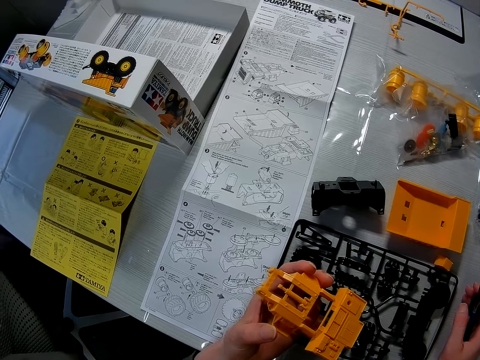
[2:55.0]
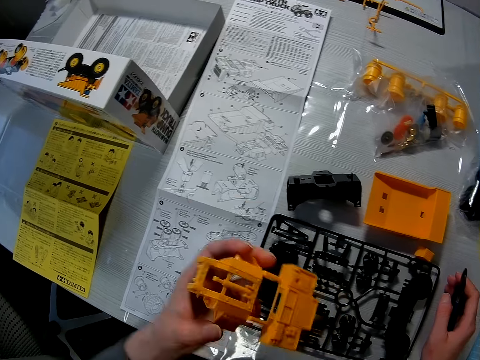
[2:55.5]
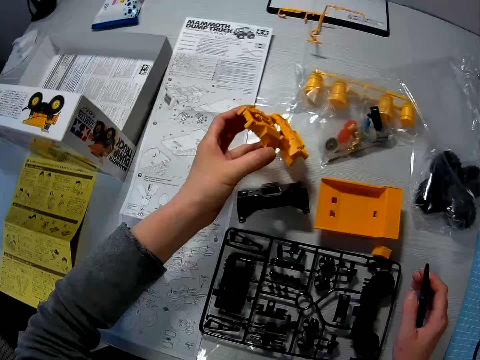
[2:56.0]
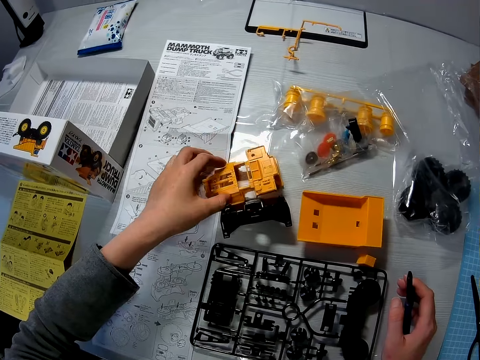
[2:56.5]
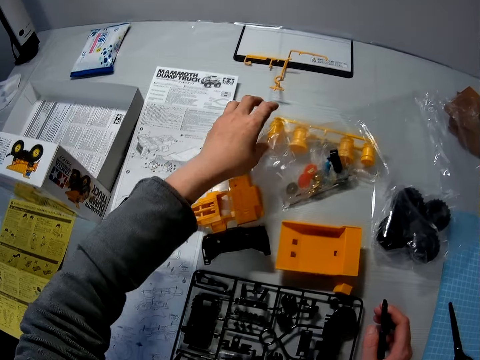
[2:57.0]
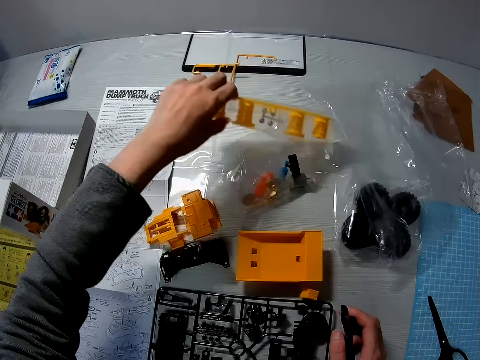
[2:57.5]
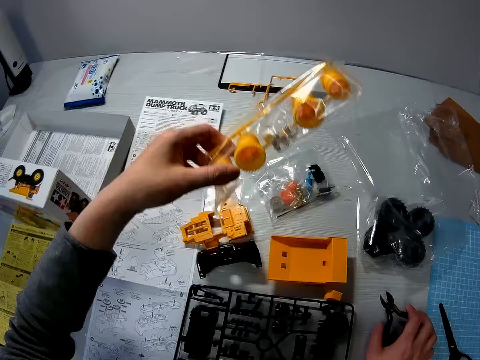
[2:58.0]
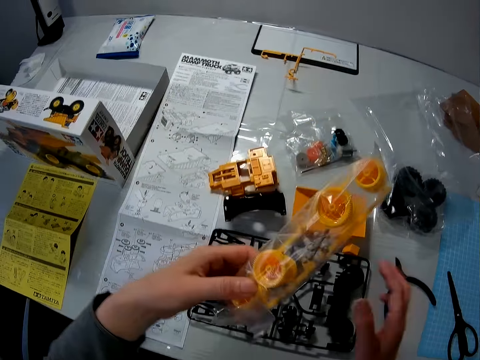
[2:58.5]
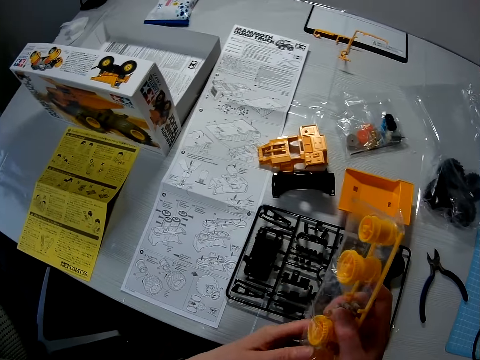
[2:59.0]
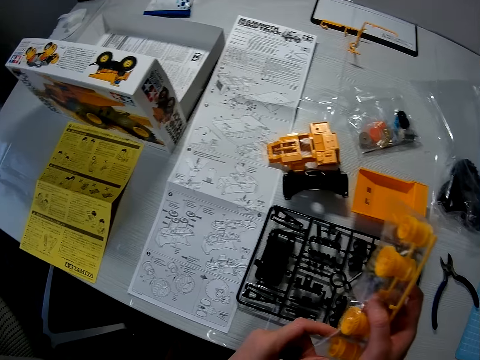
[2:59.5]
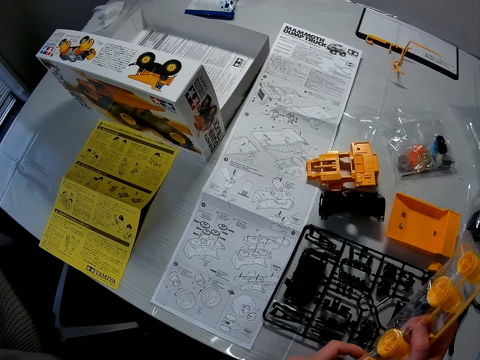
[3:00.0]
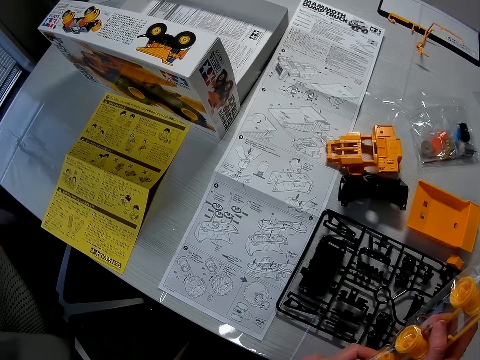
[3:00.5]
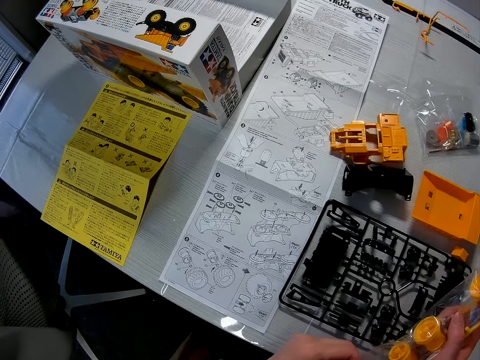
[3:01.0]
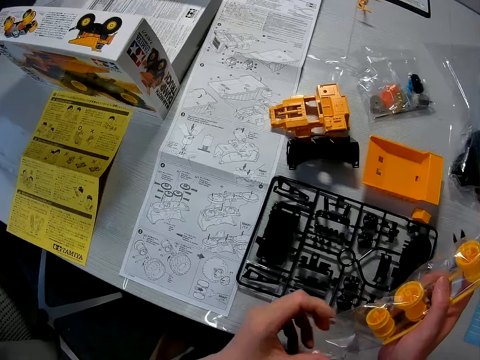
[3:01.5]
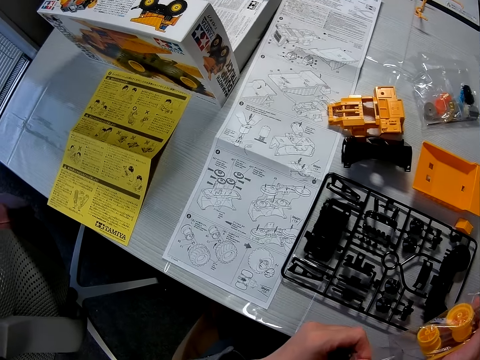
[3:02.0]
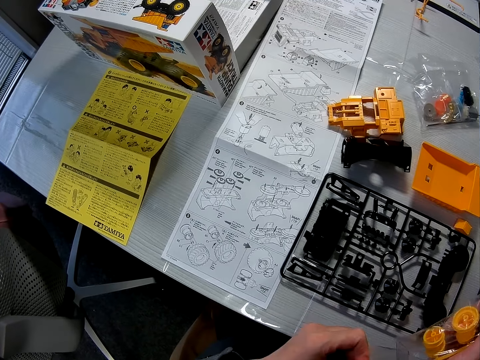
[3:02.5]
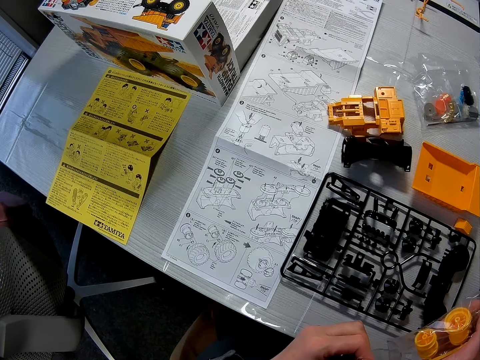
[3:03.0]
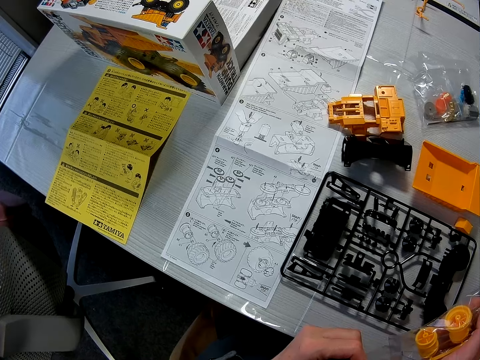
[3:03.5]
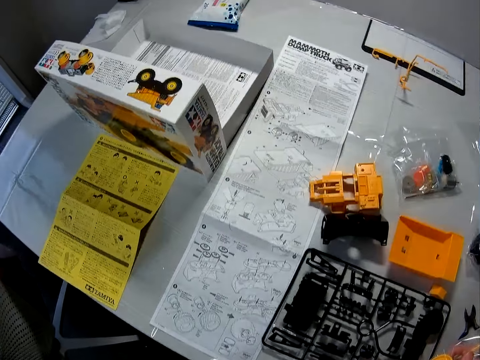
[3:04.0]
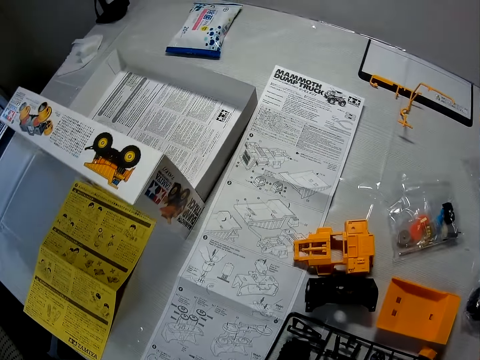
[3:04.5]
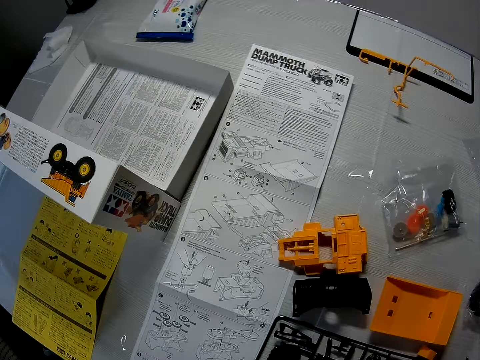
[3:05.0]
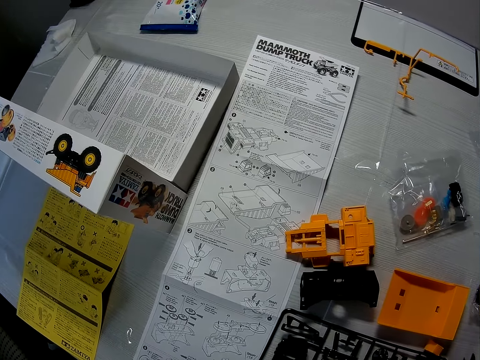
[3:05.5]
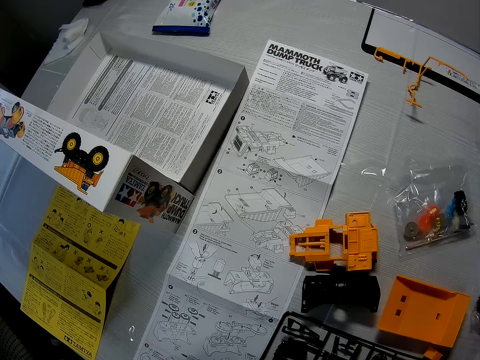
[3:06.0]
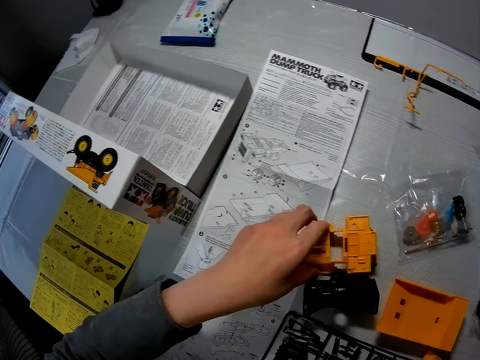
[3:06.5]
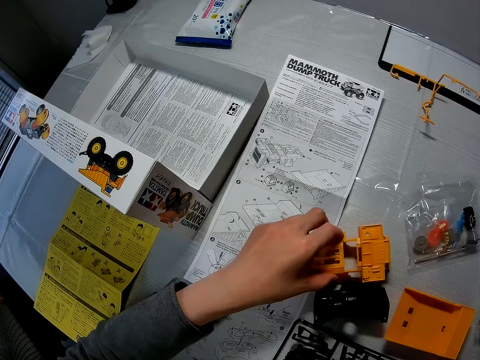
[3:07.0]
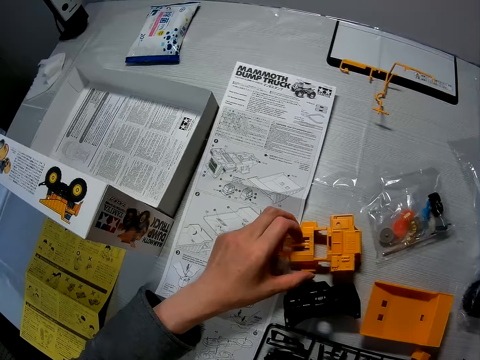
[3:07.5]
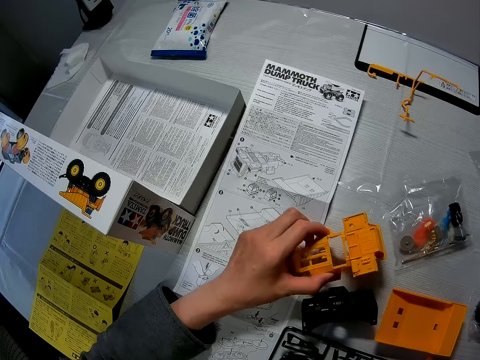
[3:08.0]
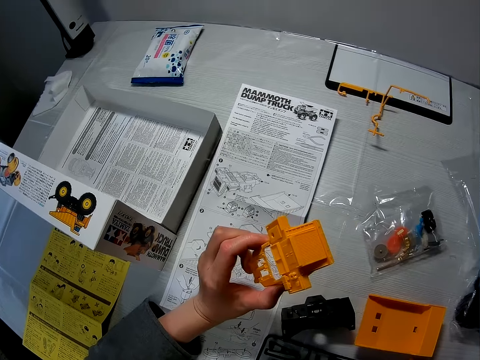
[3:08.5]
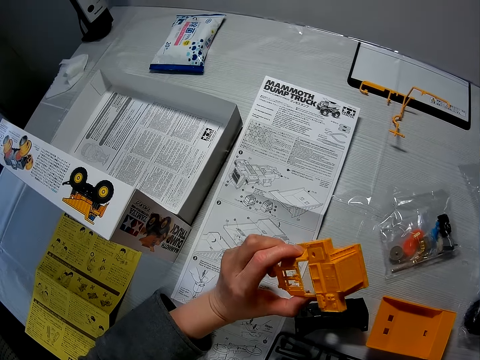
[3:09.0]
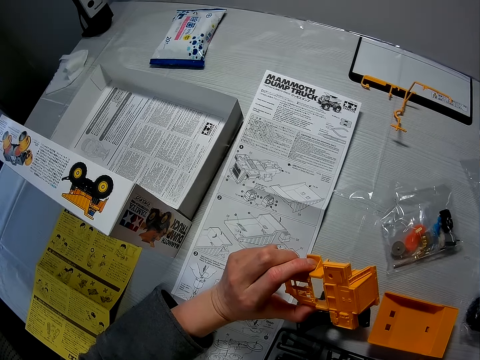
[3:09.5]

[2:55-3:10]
The camera wearer puts the dump frame on the table. He picks a pack of rims with his left hand. He opens the pack of rims of the toy truck with his left hand. He picks the dump frame with his left hand. He touches toy material.

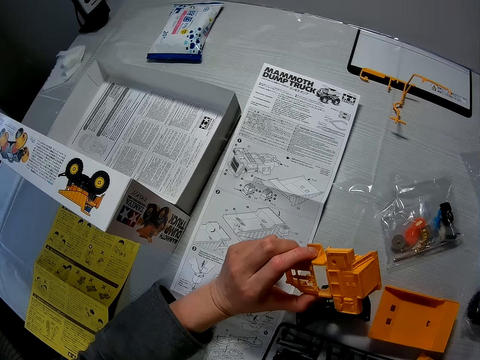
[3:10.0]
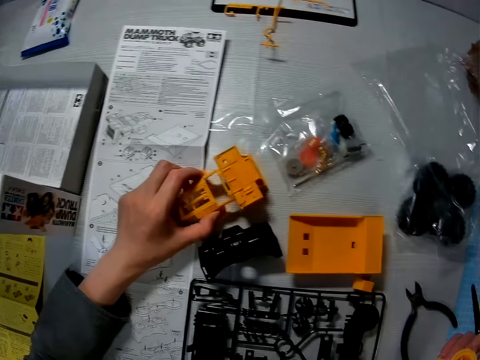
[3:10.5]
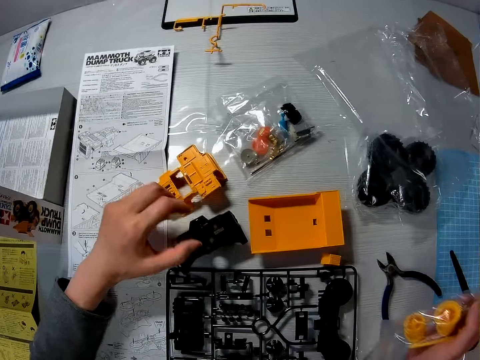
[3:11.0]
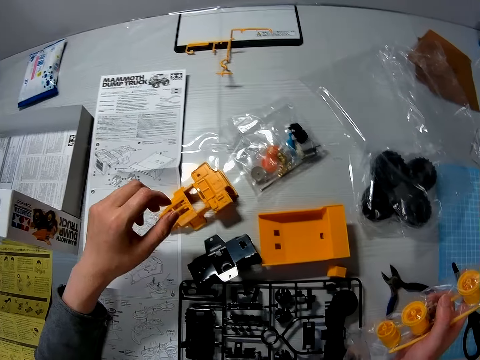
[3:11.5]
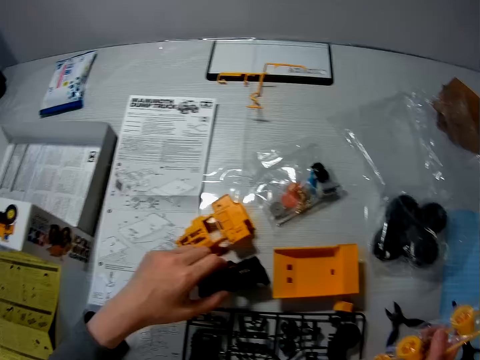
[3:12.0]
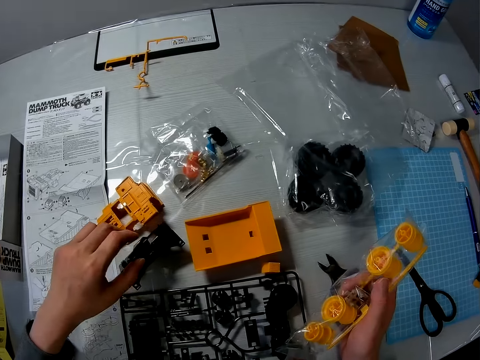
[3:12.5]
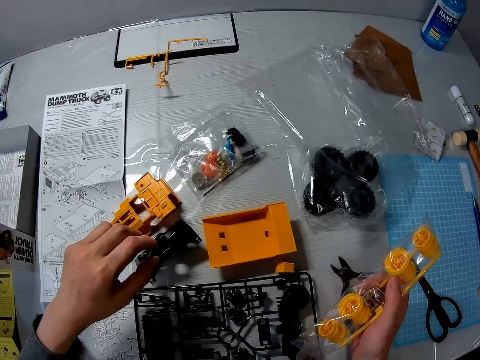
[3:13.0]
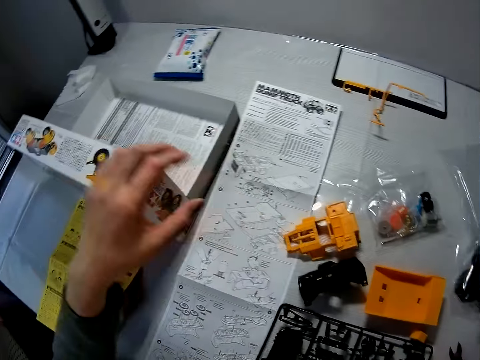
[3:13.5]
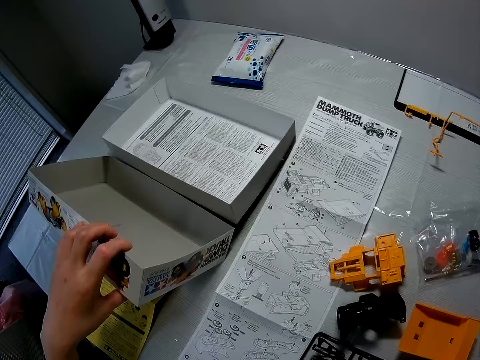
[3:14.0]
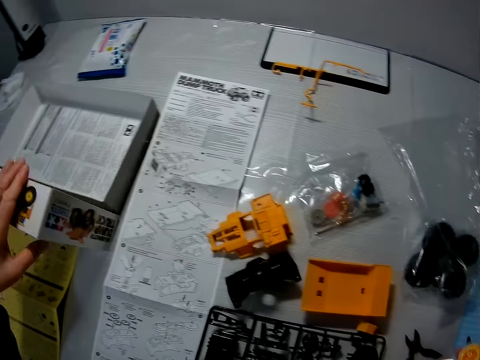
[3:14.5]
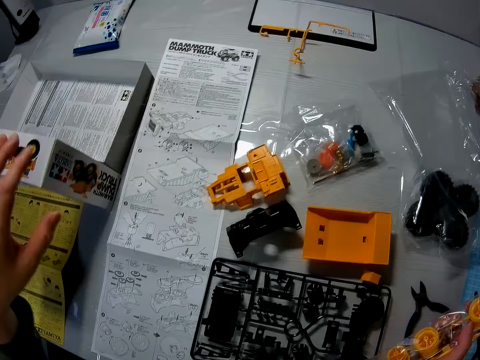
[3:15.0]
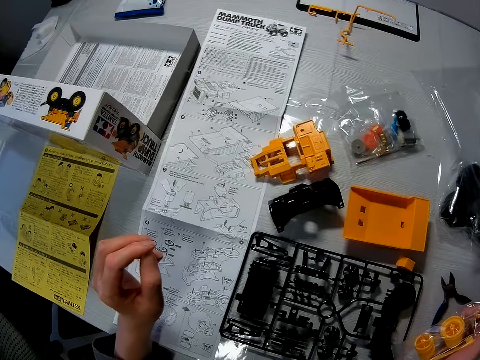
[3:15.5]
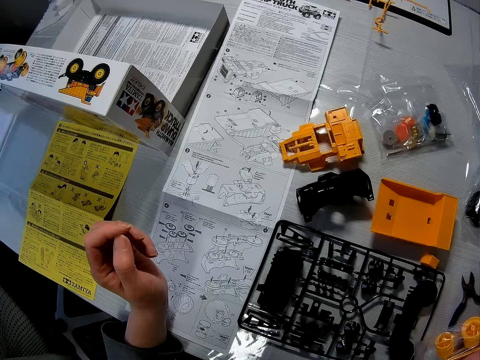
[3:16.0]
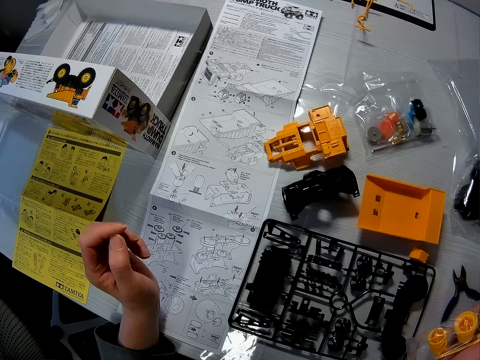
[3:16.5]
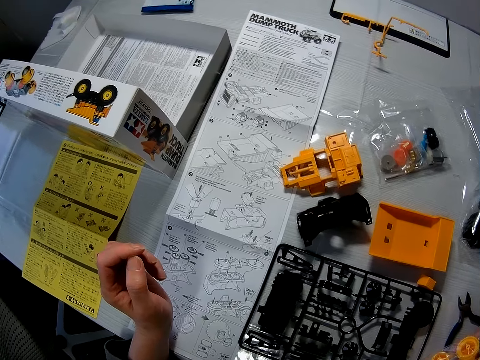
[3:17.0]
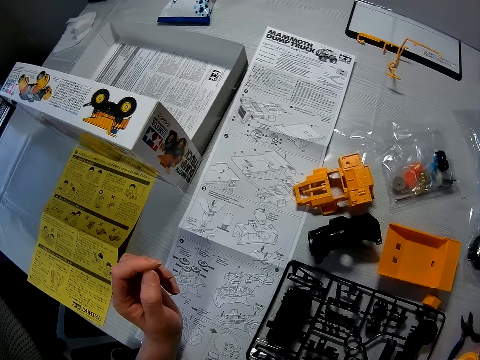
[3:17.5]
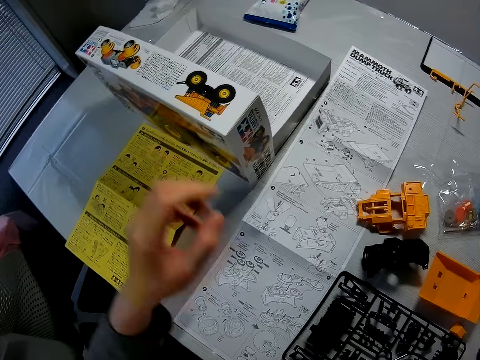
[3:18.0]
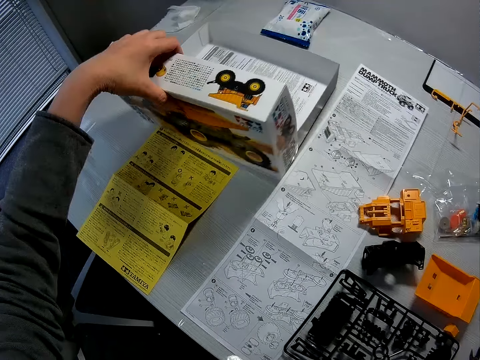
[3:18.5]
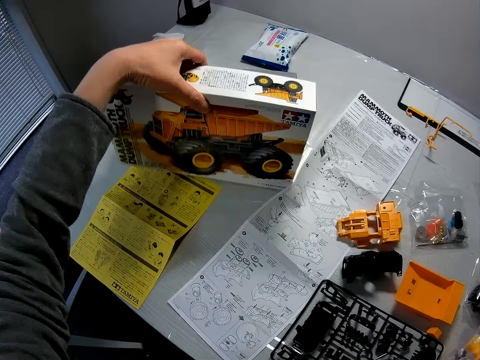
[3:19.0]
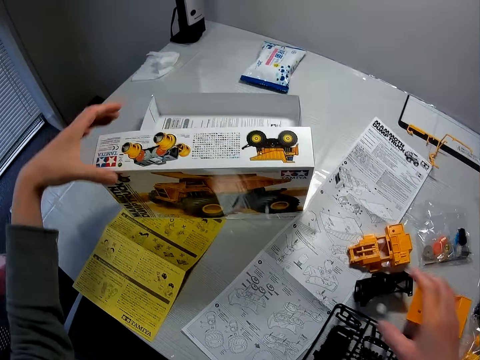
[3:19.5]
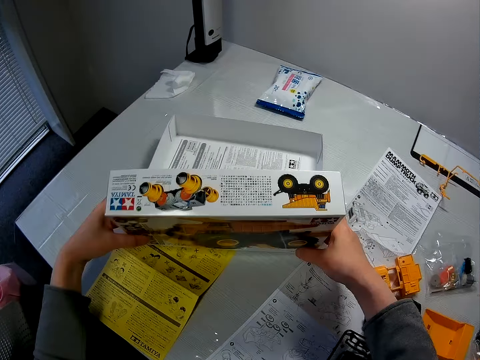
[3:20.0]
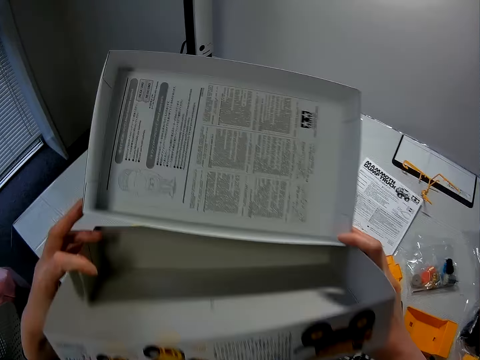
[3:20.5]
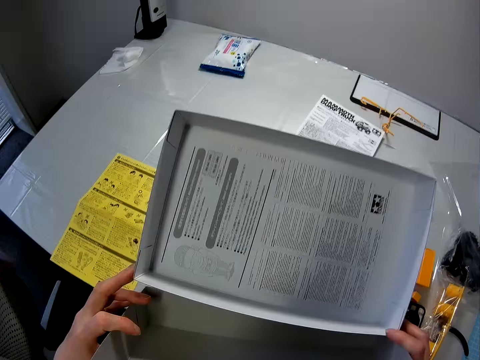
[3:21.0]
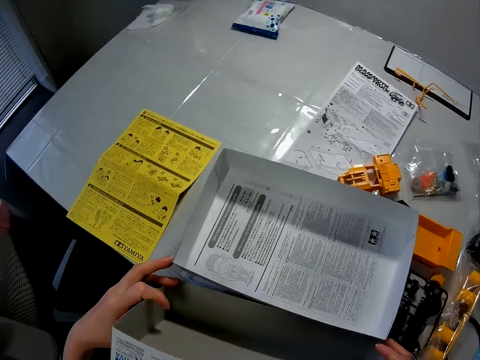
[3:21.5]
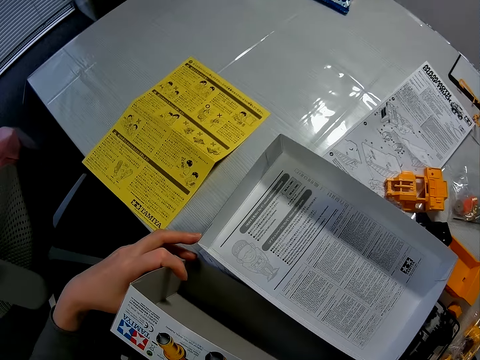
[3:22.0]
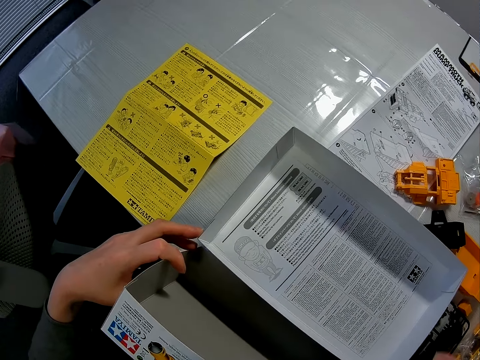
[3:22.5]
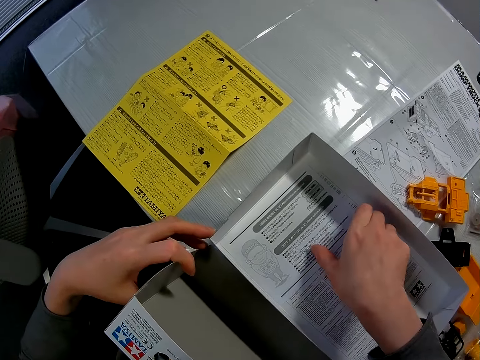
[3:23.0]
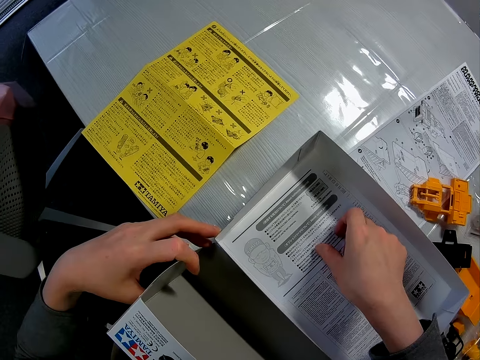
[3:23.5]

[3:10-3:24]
The camera wearer puts the dump frame on the table. He adjusts the front bumper of the toy truck with his left hand. He holds the carton with his left hand. He touches a box. He holds the carton with his left hand again. He carries the carton with his hands. He puts the carton on the black components of the toy truck. He holds the box.
